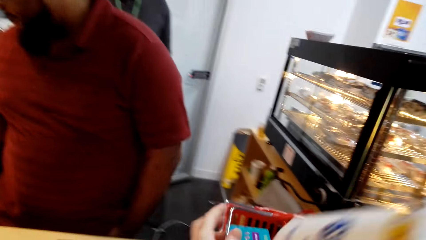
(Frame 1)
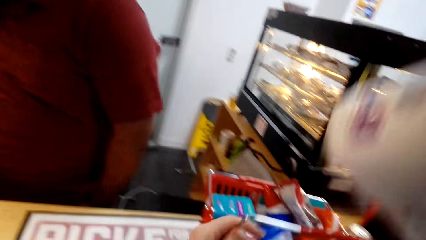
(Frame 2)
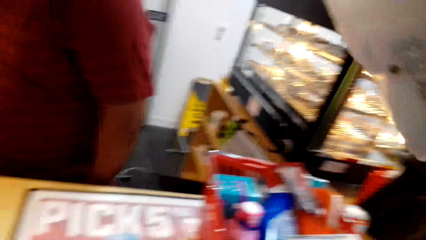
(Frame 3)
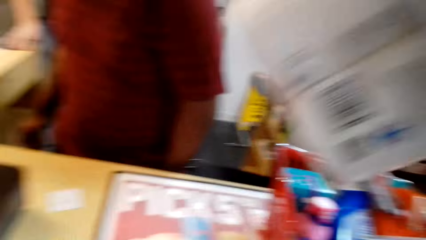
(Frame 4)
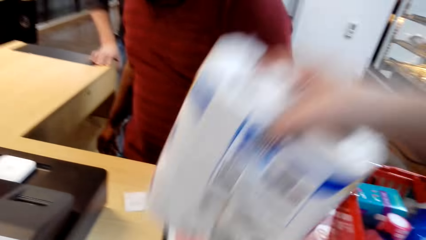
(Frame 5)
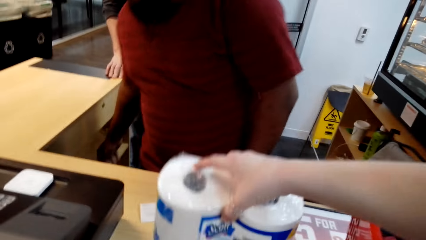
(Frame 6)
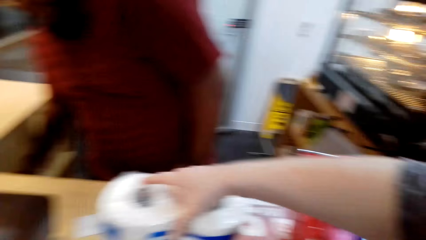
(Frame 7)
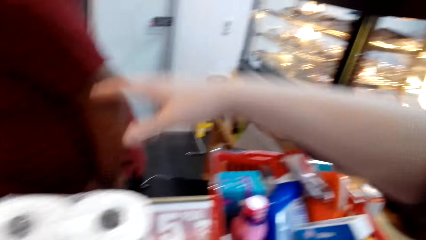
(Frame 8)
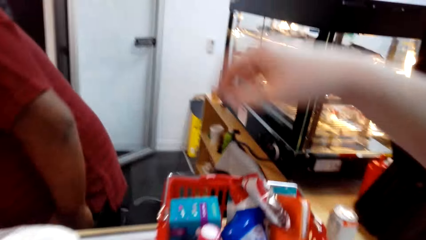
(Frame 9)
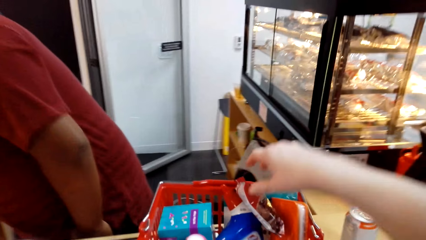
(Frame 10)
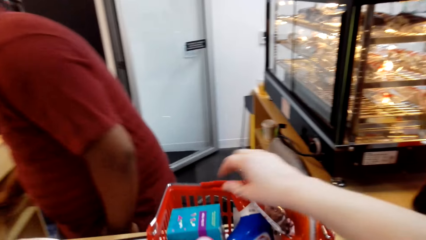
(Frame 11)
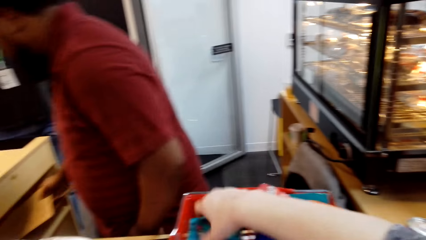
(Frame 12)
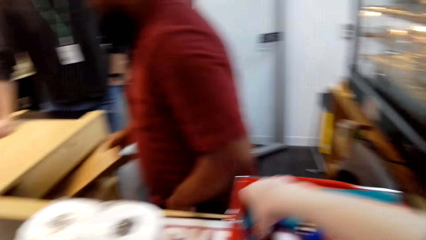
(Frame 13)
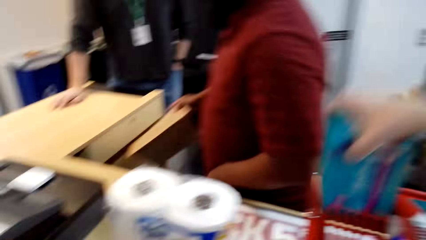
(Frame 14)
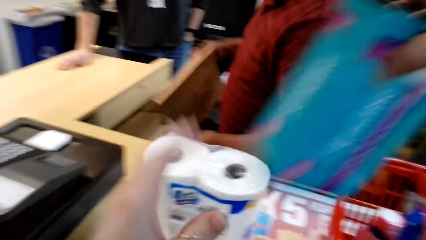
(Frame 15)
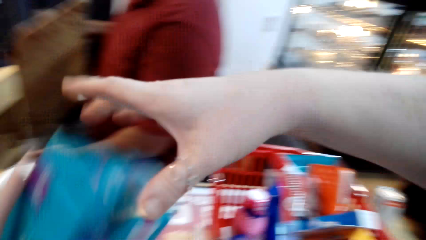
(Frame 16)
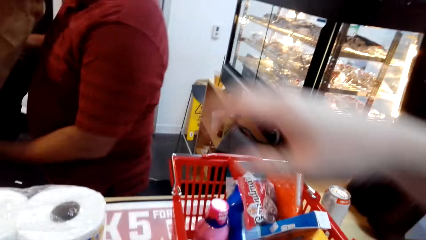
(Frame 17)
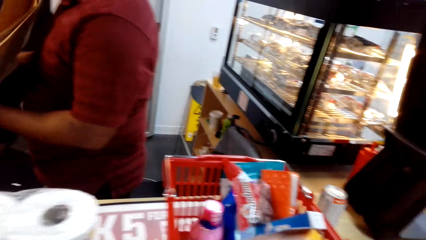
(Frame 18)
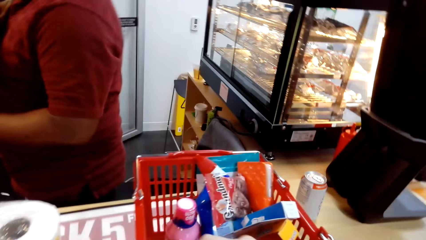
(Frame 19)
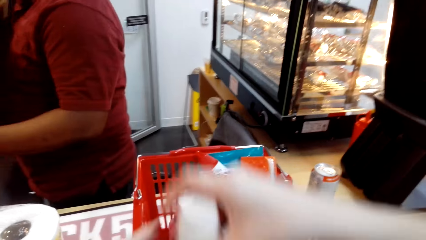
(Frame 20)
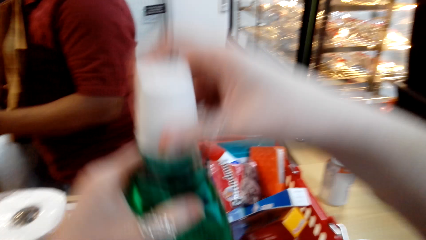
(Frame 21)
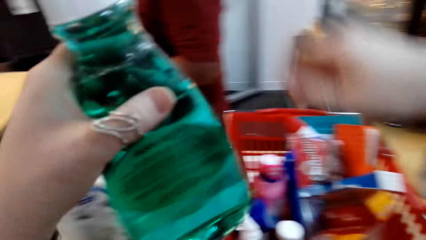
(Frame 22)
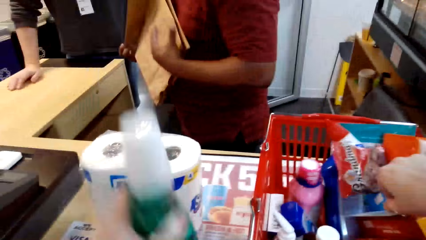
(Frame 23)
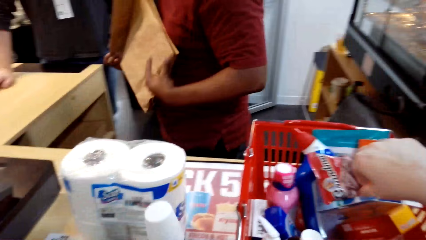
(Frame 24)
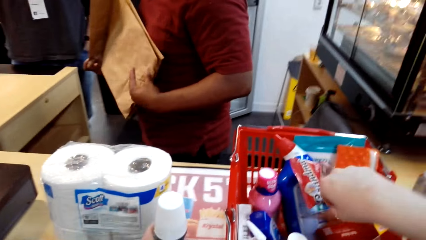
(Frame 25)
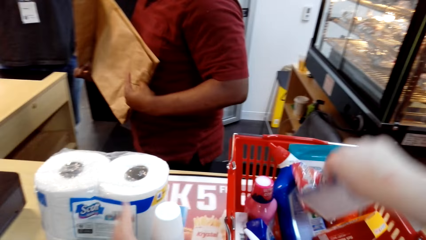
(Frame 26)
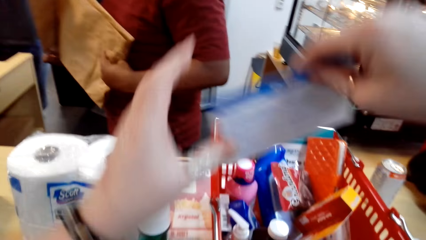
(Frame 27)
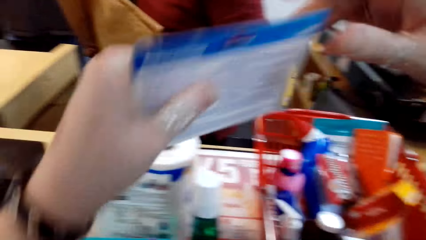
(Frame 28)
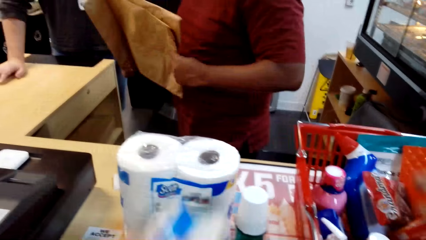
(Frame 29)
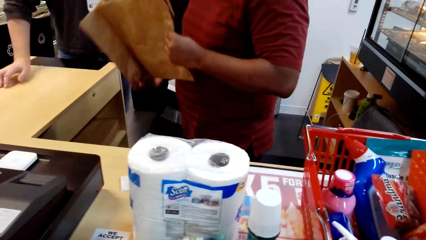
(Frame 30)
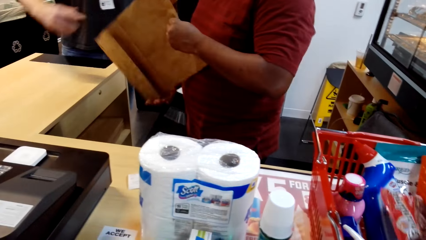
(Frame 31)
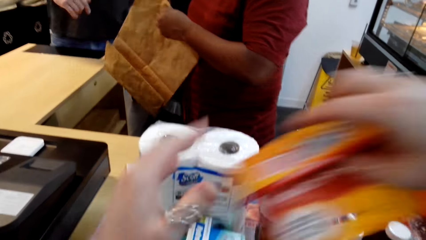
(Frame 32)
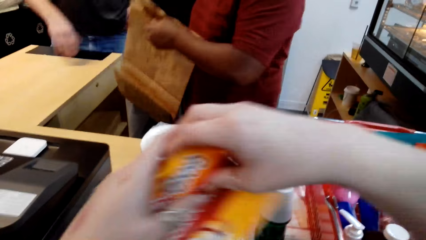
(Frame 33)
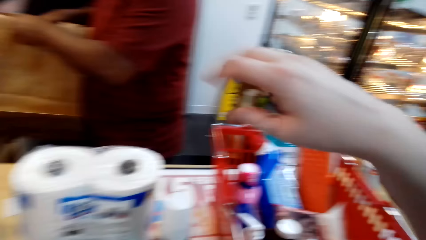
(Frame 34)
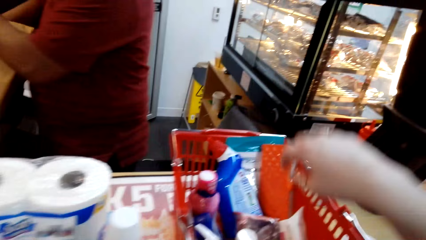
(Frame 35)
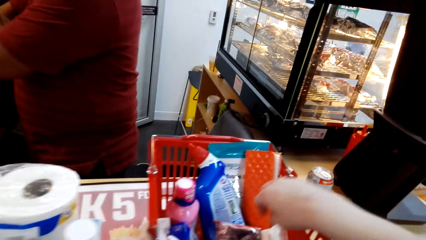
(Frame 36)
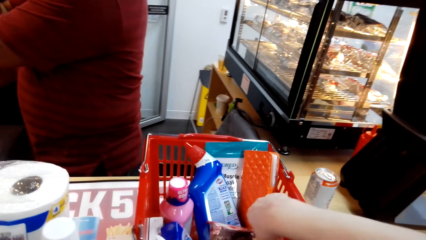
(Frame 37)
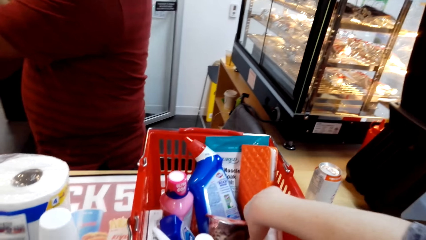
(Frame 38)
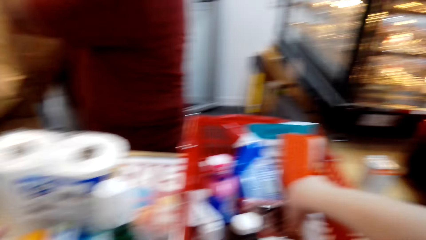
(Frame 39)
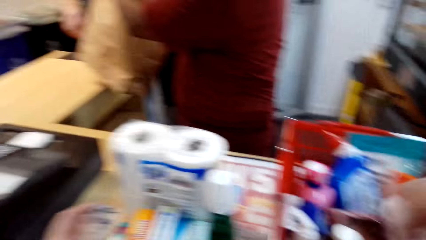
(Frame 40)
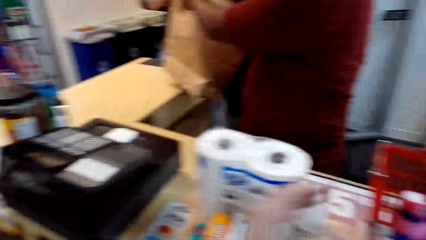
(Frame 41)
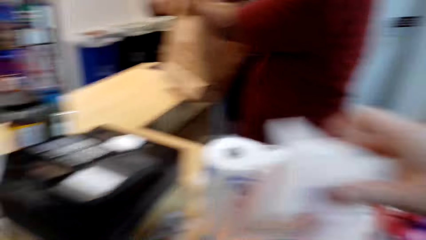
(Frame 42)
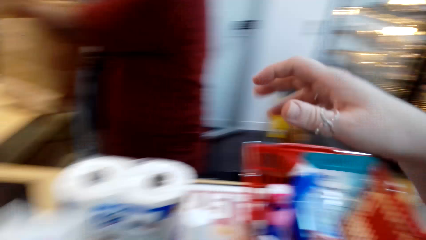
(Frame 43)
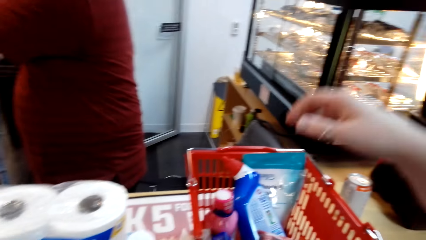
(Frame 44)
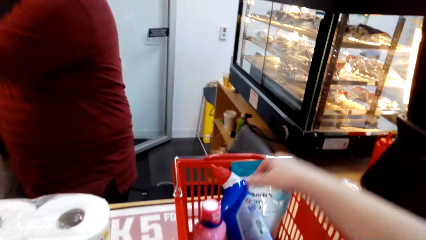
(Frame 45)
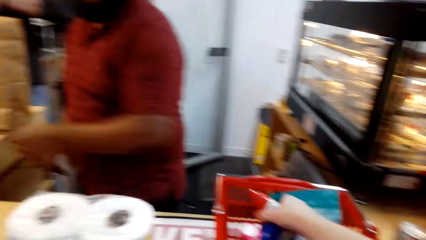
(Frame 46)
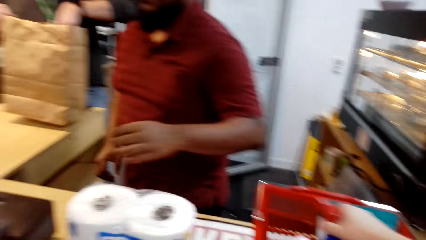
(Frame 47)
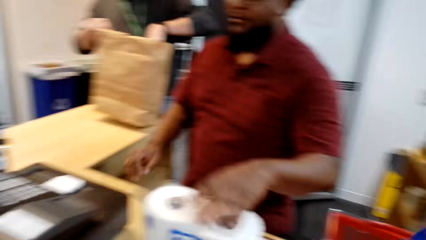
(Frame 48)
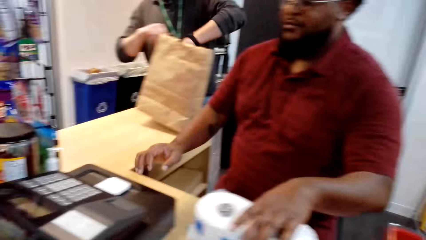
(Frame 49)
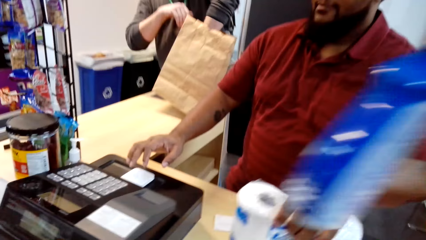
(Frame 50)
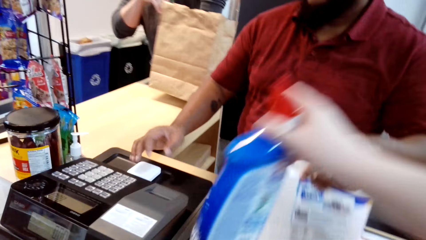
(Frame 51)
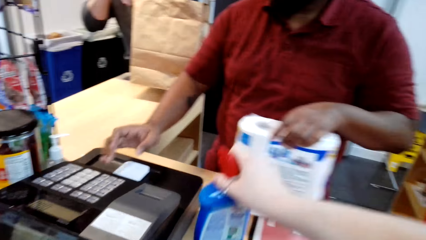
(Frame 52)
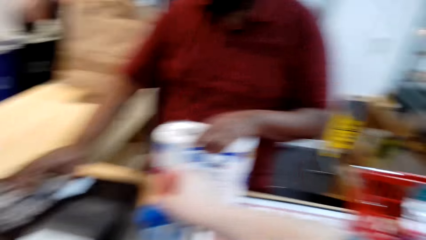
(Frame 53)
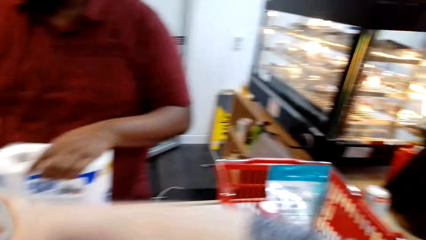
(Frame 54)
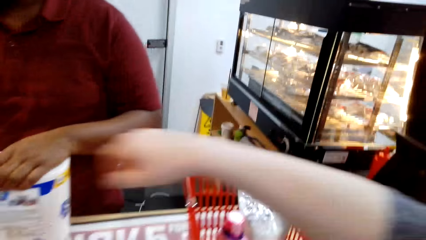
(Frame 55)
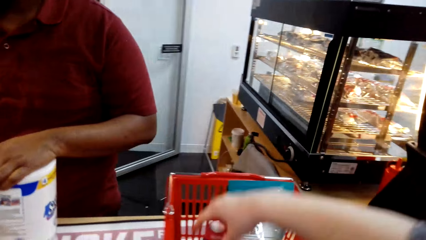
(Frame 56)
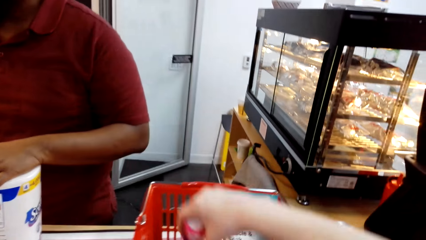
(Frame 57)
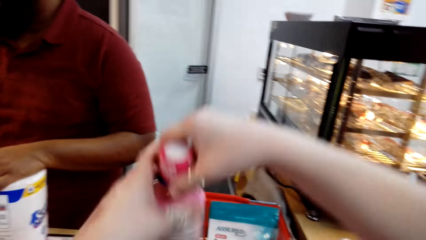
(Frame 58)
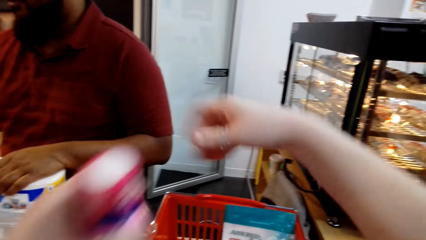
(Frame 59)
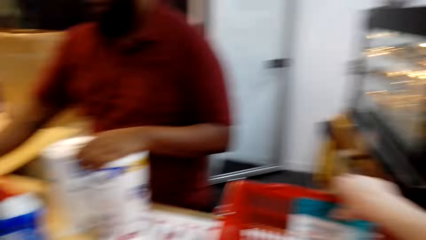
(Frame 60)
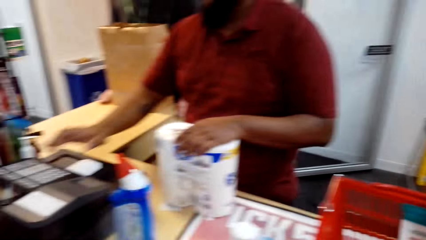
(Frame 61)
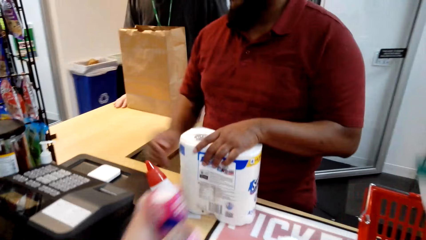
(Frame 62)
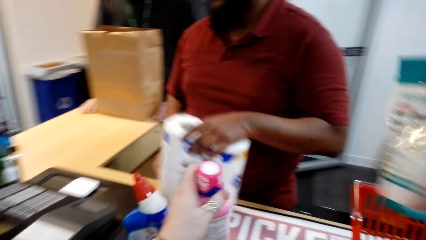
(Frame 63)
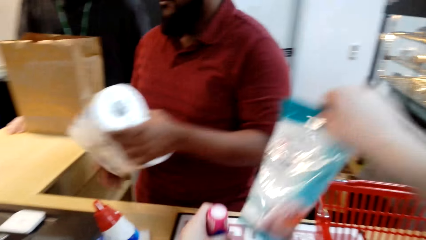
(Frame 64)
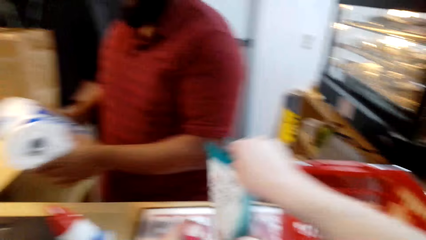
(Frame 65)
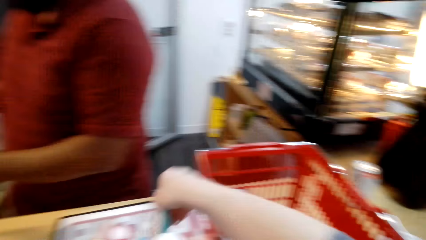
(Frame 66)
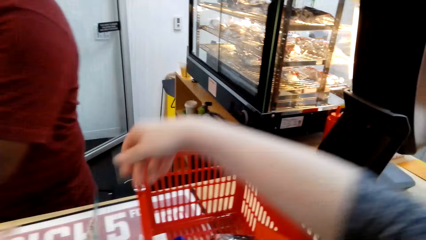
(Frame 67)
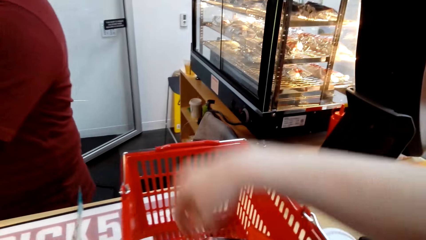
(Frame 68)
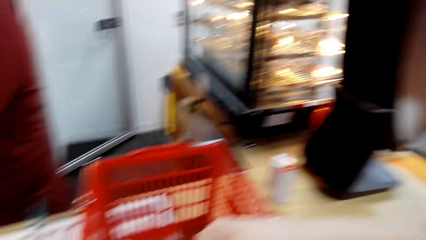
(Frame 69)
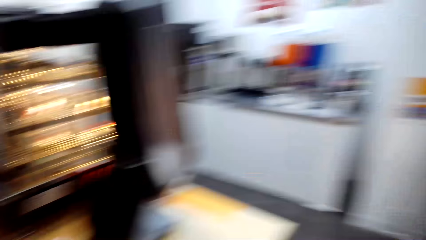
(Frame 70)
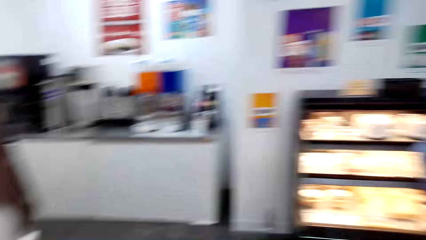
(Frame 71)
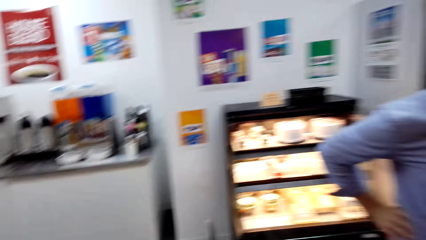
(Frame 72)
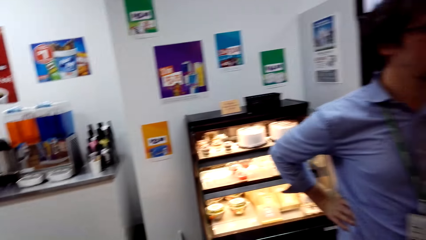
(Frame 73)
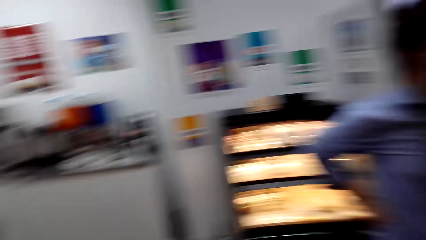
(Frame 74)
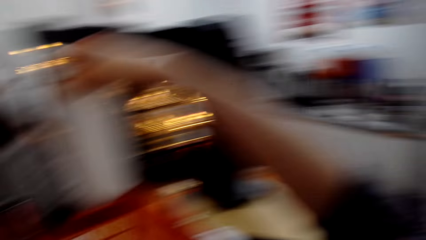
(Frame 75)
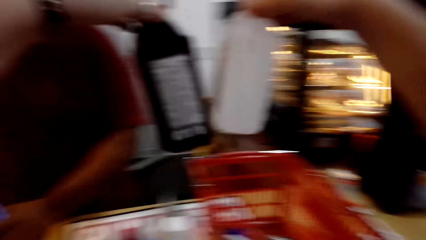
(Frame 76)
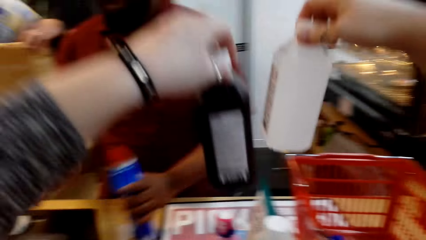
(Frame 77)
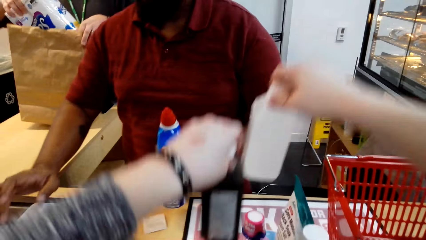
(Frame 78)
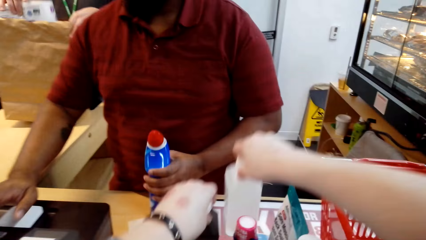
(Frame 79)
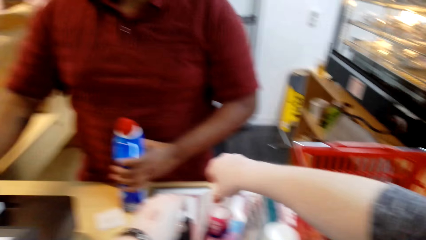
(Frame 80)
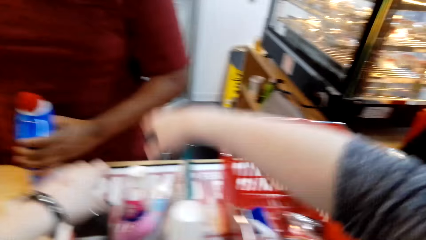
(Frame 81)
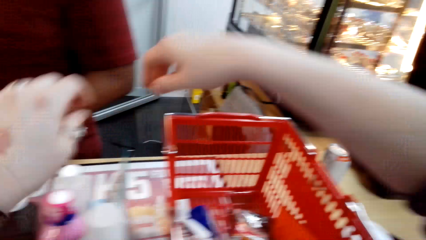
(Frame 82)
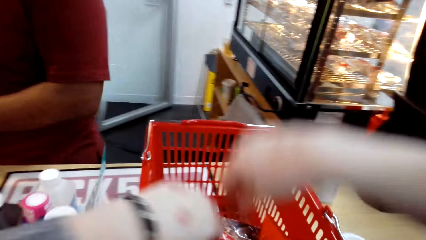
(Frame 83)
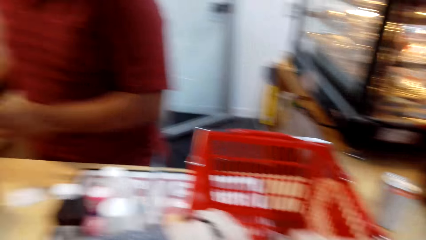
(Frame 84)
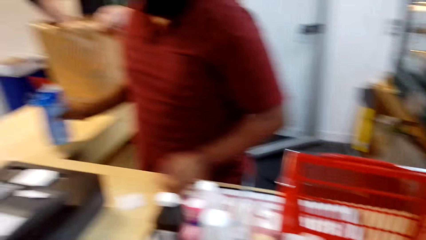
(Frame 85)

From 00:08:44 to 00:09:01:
The camera wearer withdraws a tissue roll from the shopping basket. They put the tissue roll on the counter. They withdraw something from the shopping basket. They withdraw a bottle of something and put the bottle of something on the counter. They take something from the shopping basket and place something on the counter. A cashier operates the machine. The cashier scans the tissue roll. The camera wearer looks around the coffee shop. They put bottles of something on the counter. The cashier scans a bottle of something.
